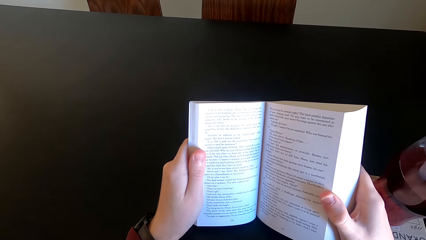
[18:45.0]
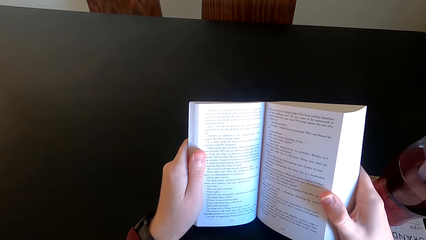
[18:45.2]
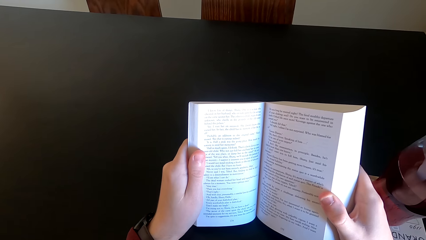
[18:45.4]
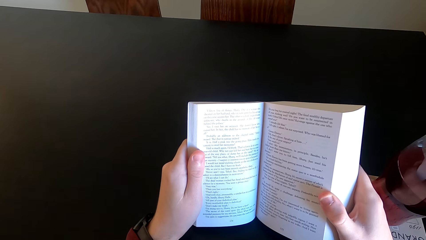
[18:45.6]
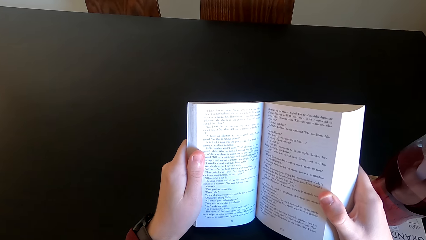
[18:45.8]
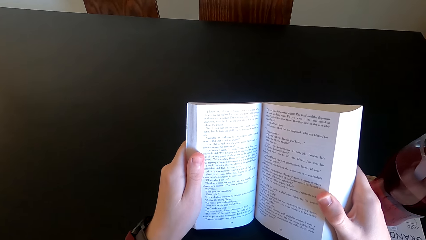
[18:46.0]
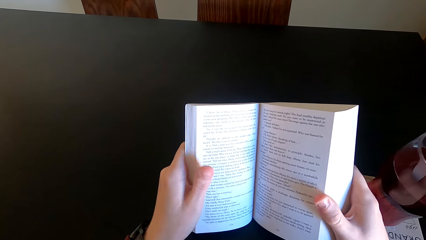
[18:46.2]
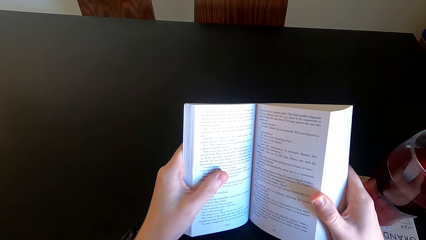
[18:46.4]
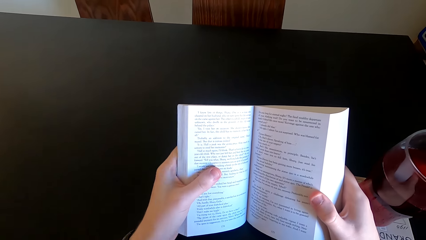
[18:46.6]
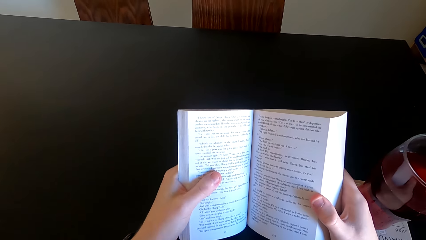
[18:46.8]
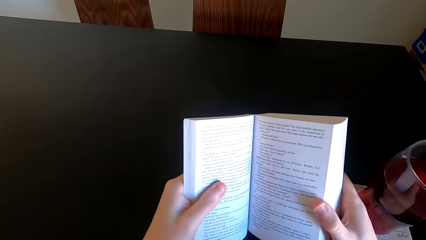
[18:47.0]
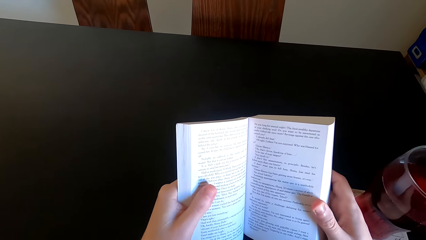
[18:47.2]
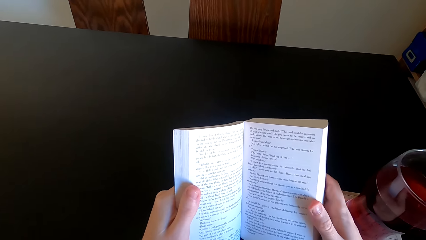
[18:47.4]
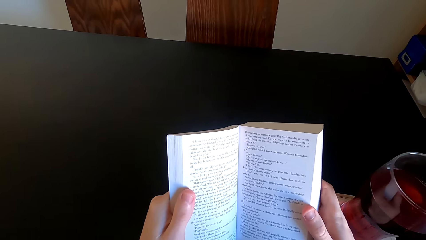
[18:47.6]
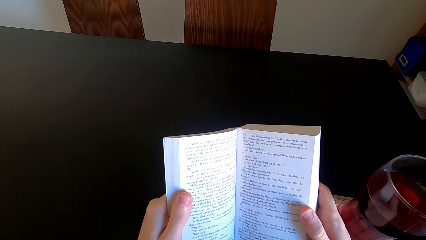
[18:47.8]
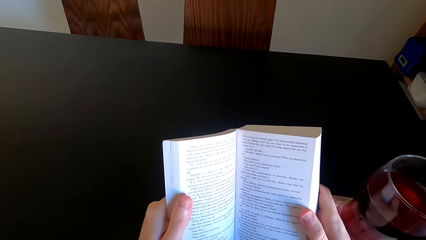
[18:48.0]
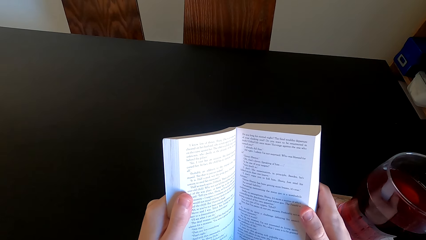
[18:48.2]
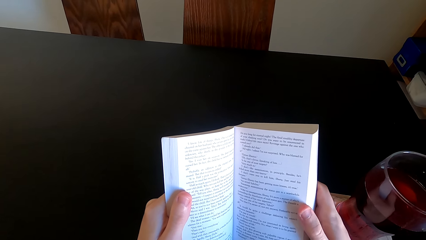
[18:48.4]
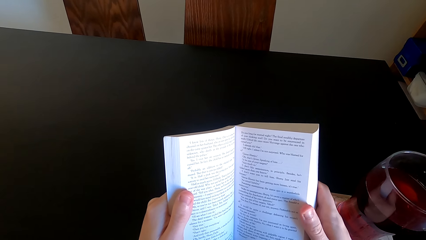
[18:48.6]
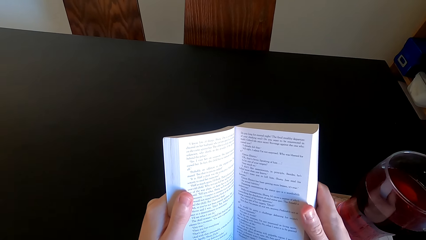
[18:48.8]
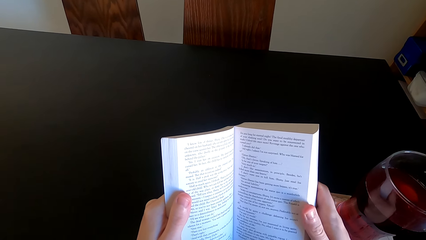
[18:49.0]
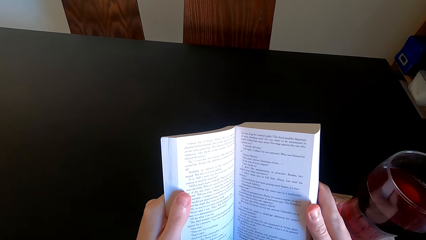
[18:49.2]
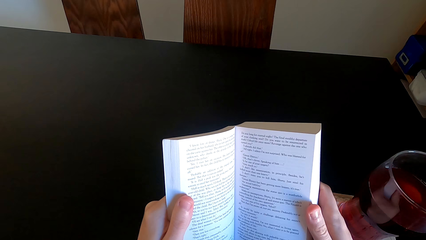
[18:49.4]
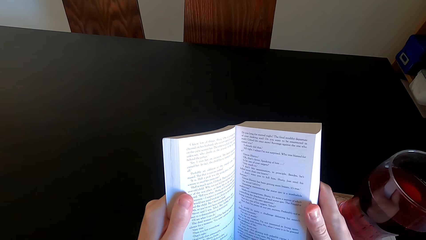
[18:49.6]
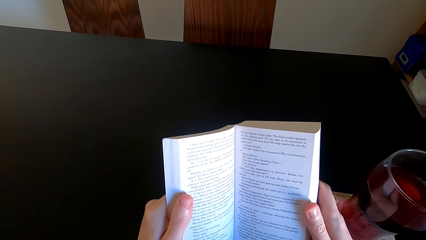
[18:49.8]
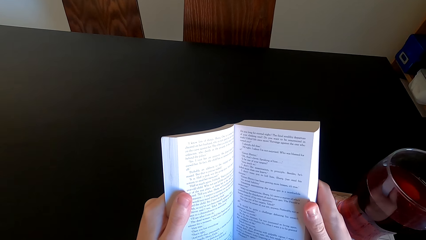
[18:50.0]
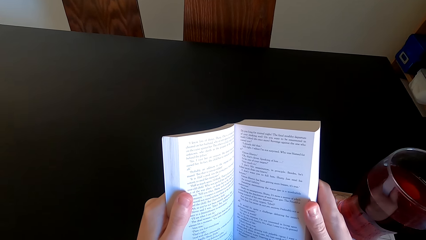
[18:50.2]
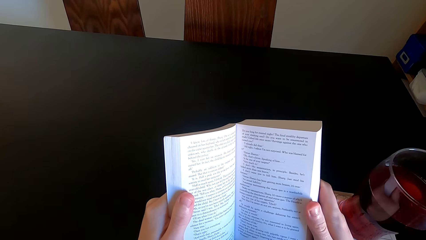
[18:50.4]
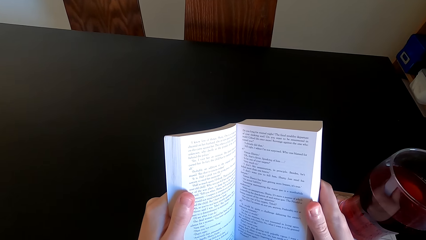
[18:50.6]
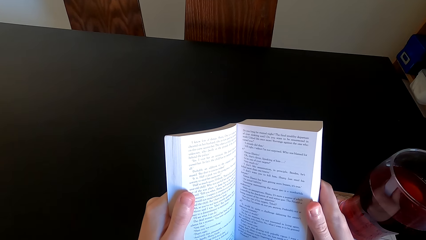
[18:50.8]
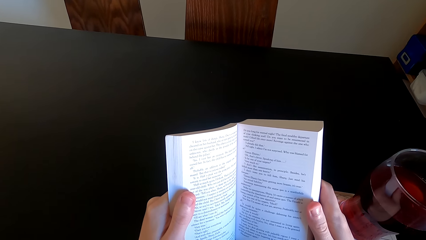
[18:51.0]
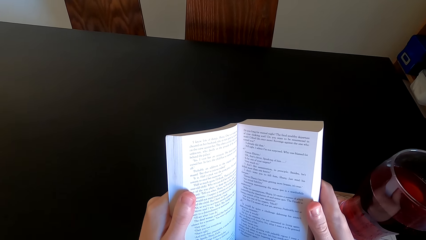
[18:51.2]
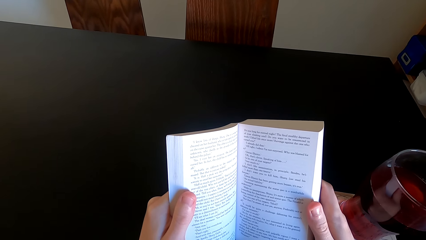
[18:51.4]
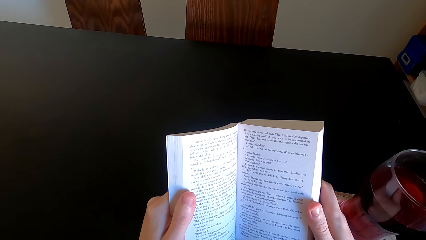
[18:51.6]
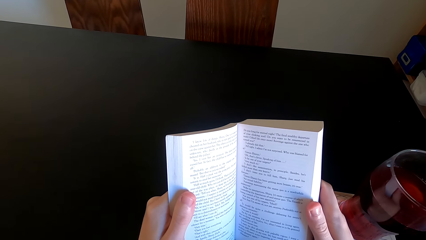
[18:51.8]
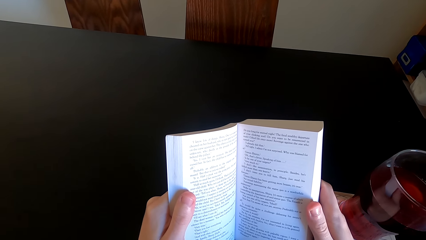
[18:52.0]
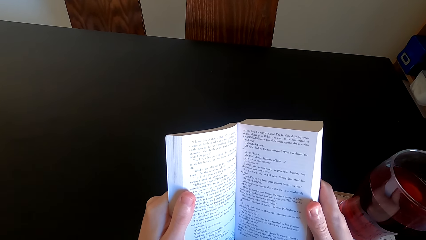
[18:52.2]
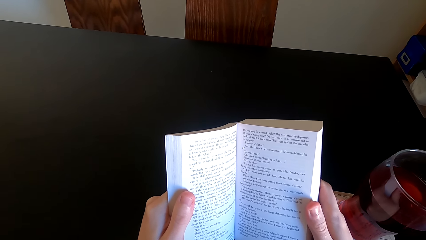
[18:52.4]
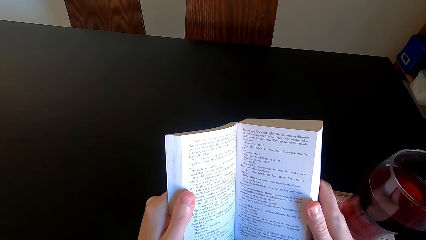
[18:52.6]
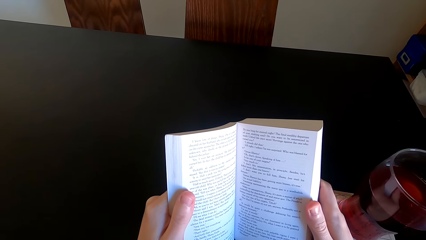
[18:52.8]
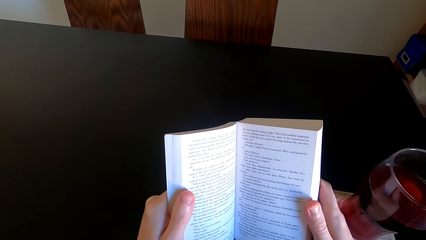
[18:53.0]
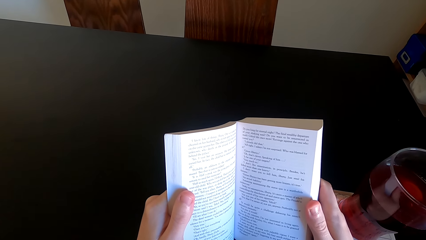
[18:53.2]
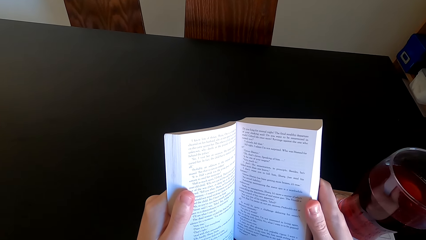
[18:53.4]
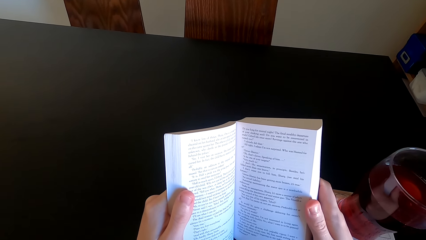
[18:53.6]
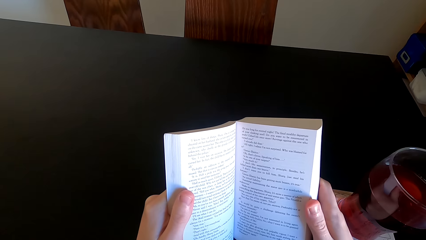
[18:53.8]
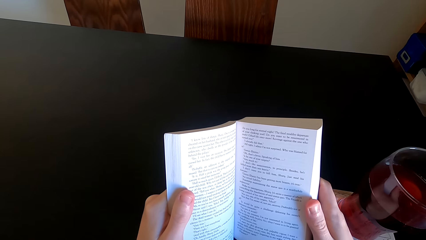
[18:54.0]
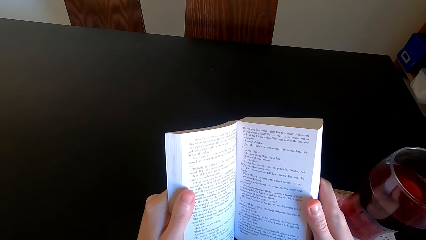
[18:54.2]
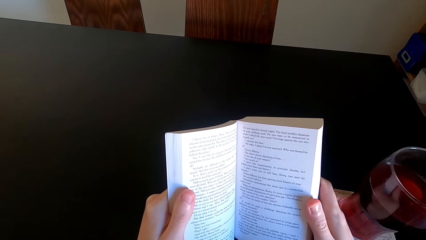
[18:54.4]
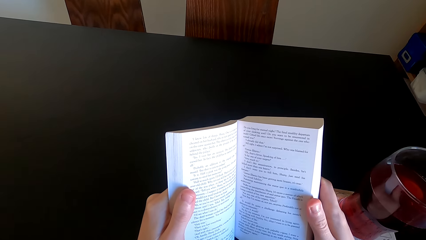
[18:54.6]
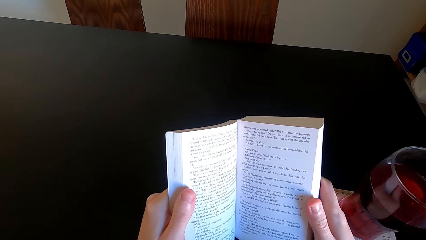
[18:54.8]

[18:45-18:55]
The camera wearer moves his hand. He reads the book.

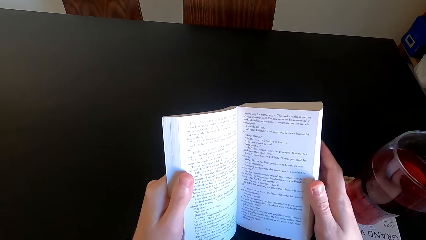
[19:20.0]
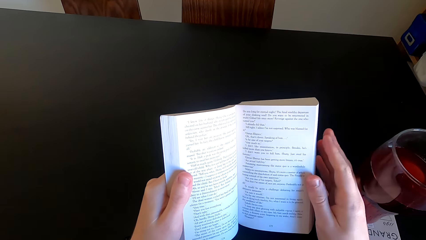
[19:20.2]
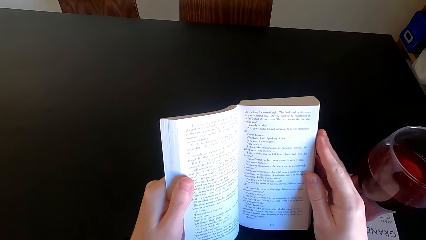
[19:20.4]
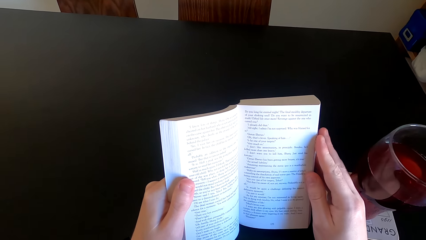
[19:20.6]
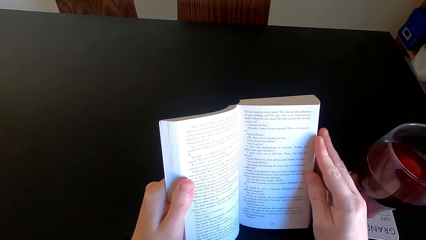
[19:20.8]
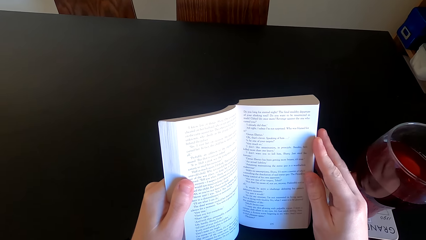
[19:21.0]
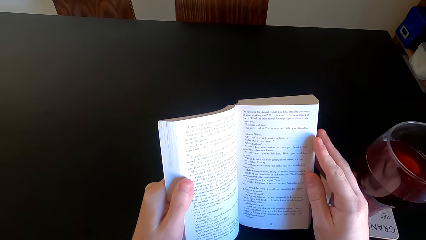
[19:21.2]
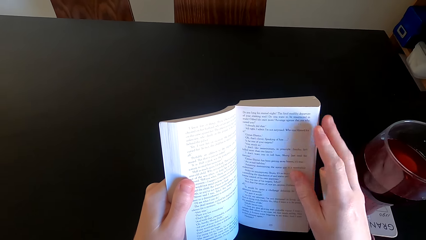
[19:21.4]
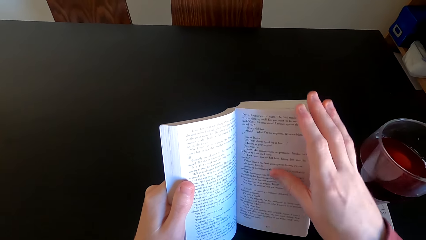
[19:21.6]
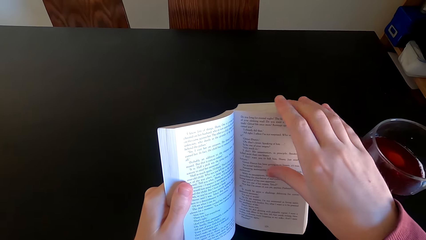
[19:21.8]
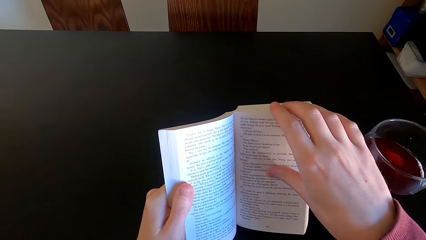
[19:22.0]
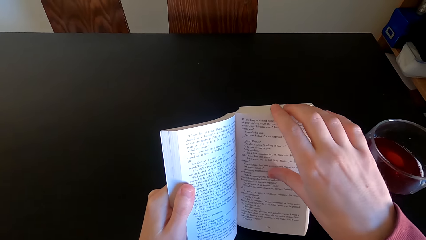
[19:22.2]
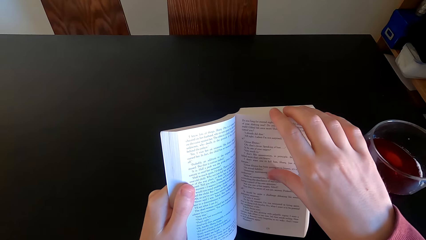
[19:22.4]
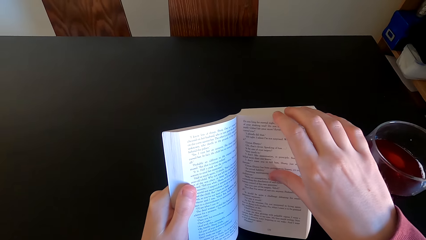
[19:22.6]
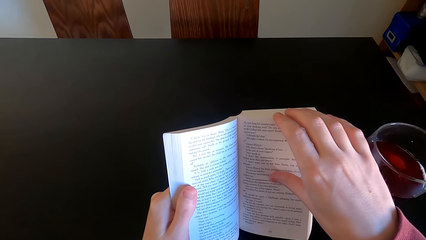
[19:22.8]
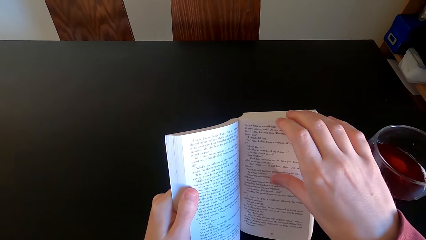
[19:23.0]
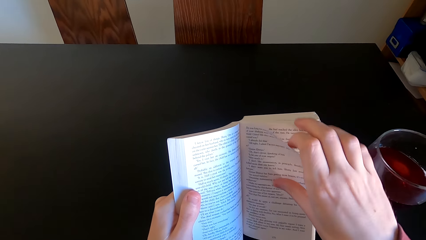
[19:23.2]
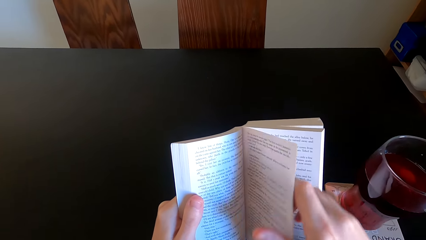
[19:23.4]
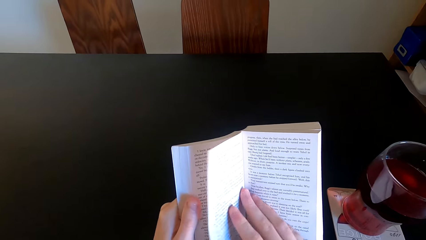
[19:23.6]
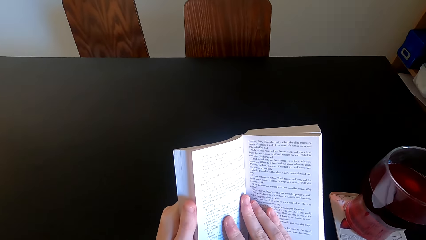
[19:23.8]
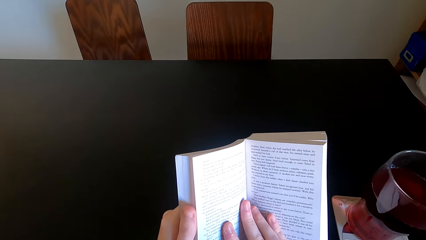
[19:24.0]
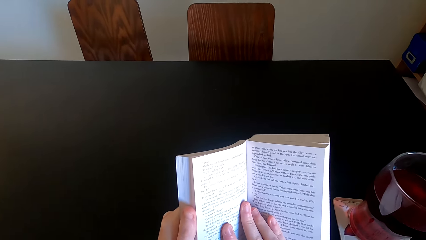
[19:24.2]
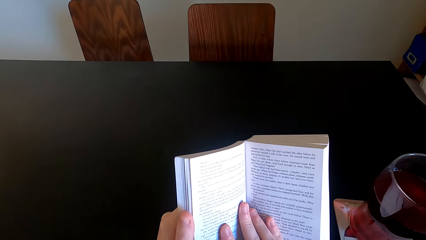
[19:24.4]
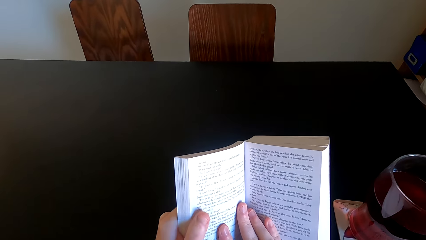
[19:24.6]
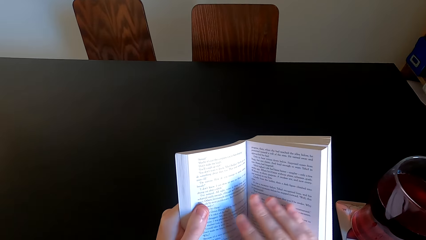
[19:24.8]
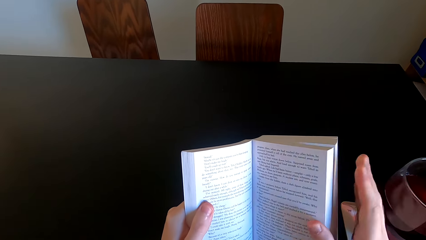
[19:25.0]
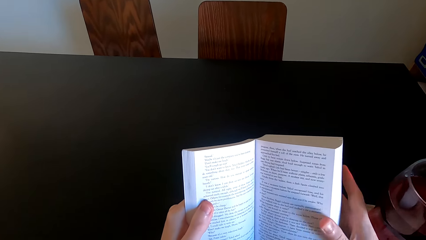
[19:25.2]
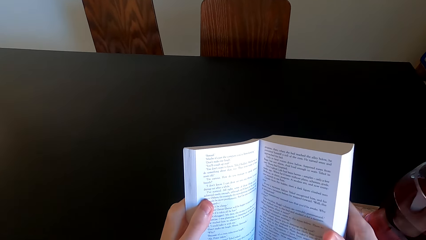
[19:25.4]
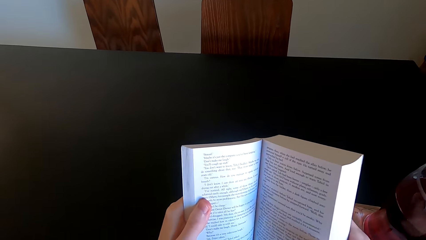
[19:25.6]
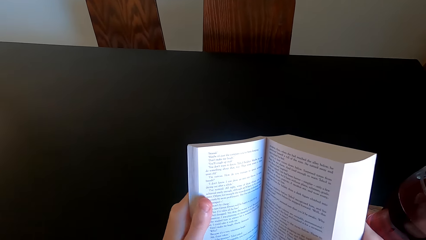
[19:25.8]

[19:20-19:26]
The camera wearer opens another page of the novel. They continue to read the novel.
